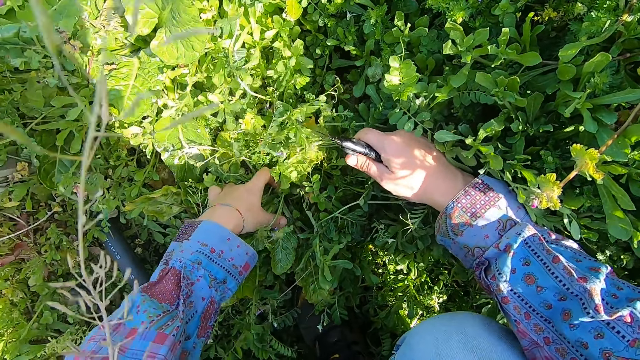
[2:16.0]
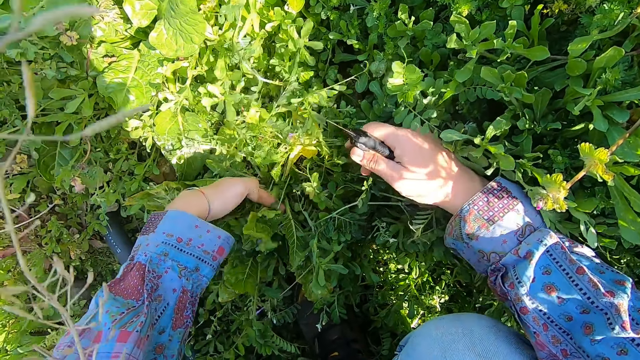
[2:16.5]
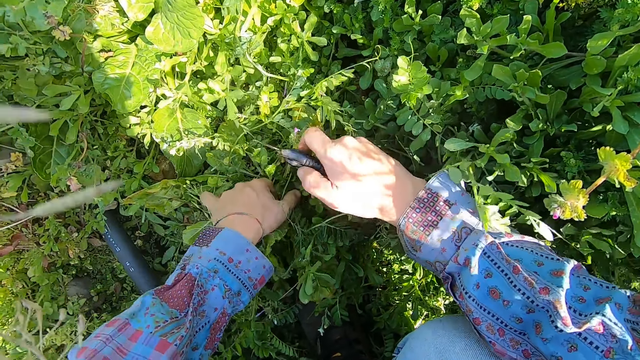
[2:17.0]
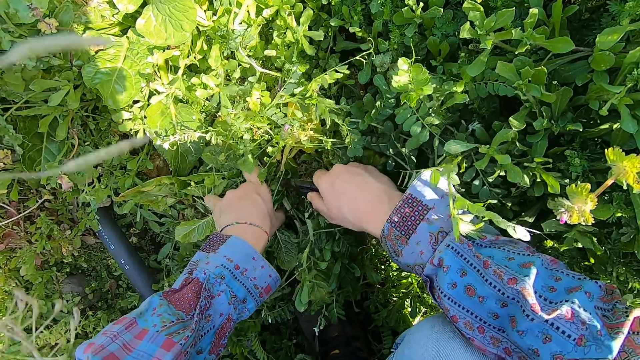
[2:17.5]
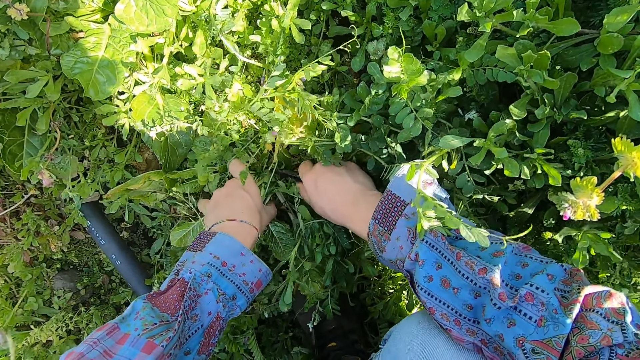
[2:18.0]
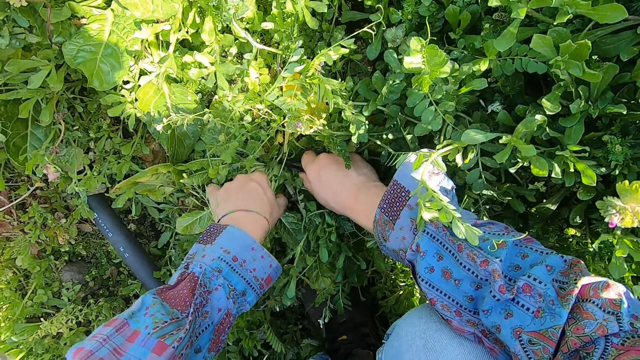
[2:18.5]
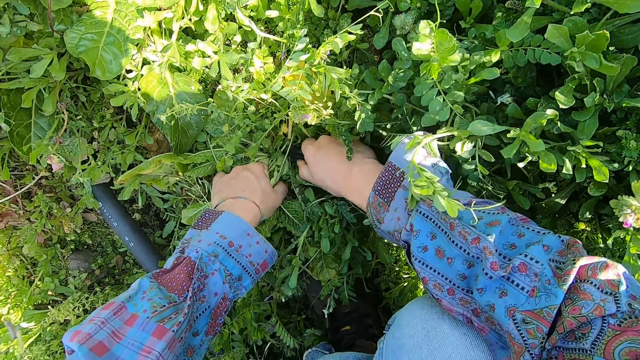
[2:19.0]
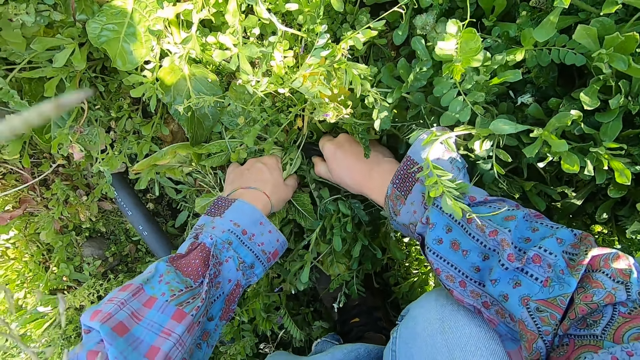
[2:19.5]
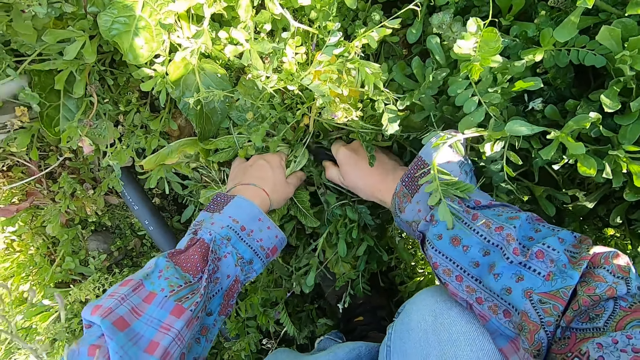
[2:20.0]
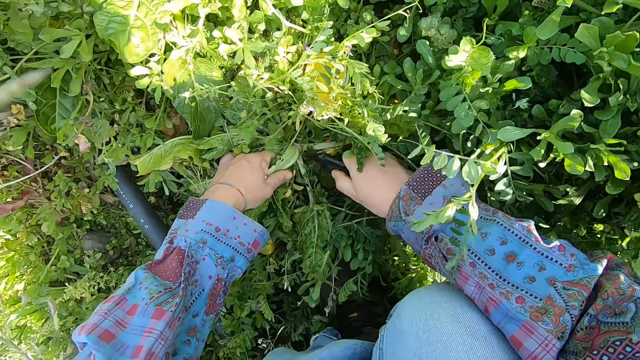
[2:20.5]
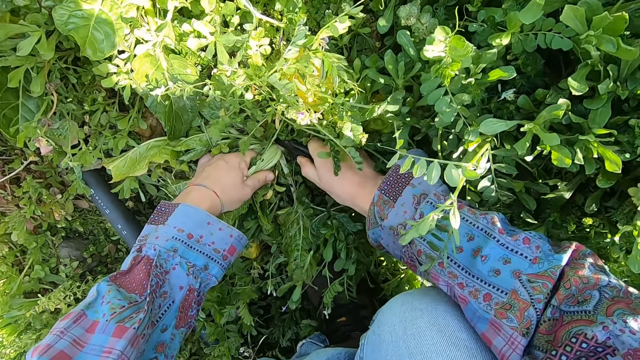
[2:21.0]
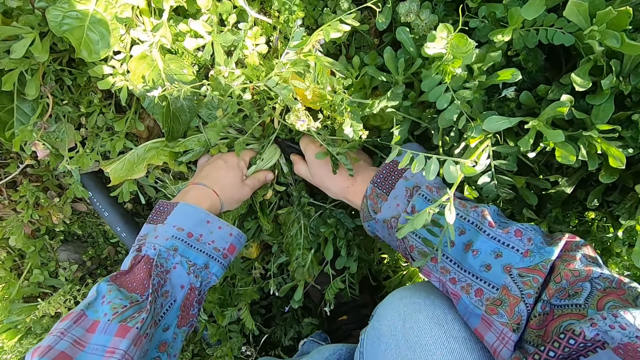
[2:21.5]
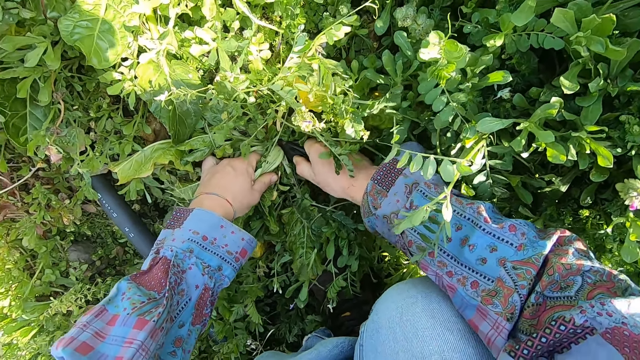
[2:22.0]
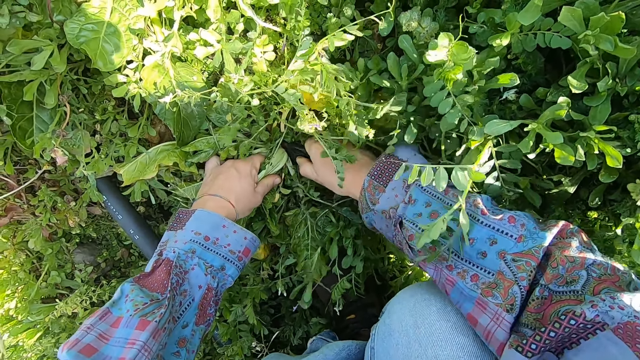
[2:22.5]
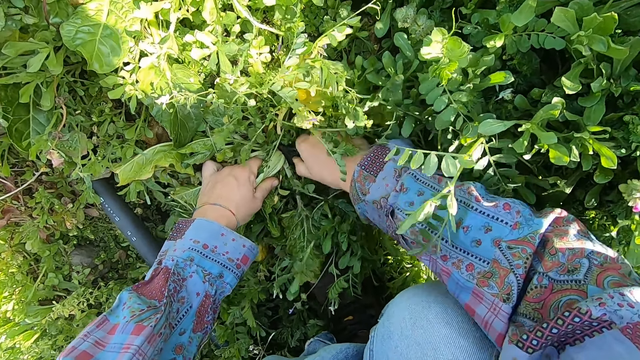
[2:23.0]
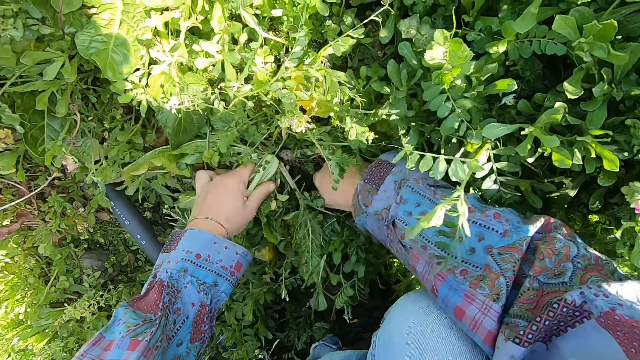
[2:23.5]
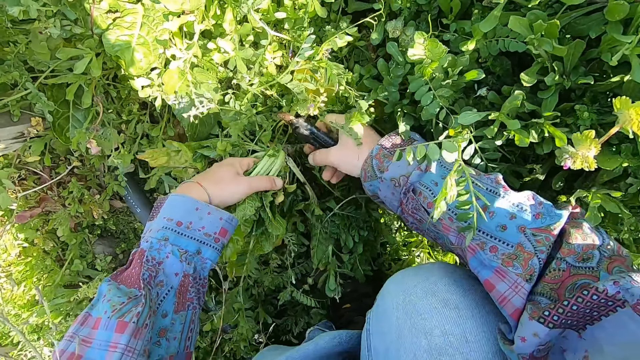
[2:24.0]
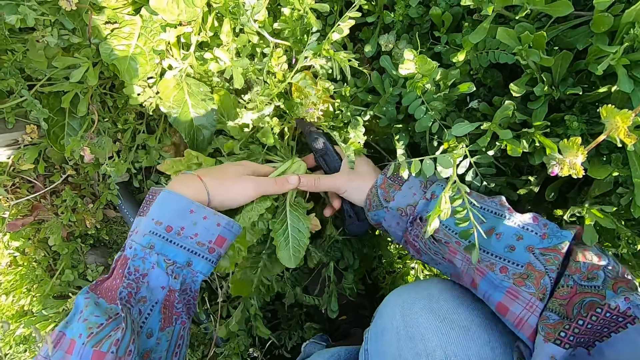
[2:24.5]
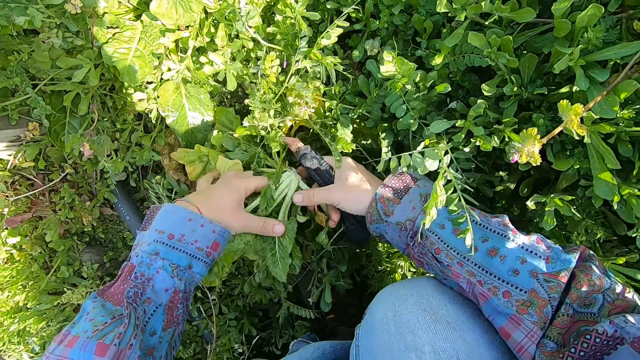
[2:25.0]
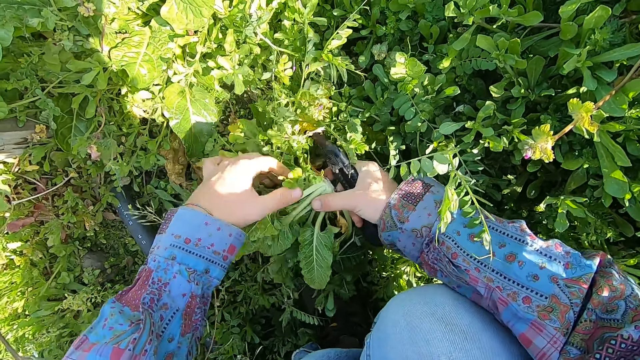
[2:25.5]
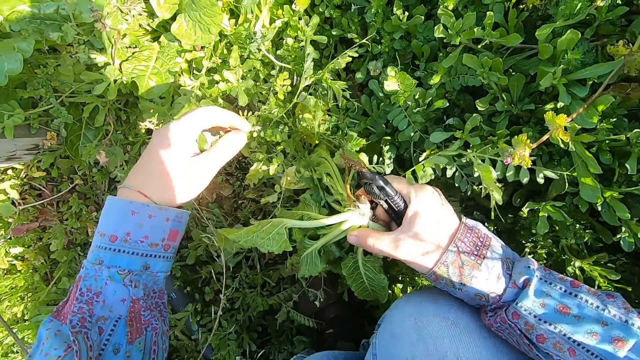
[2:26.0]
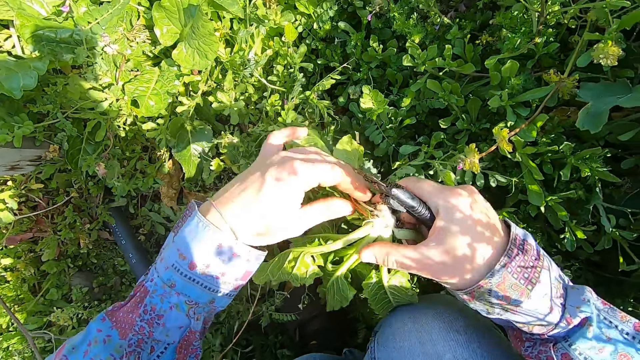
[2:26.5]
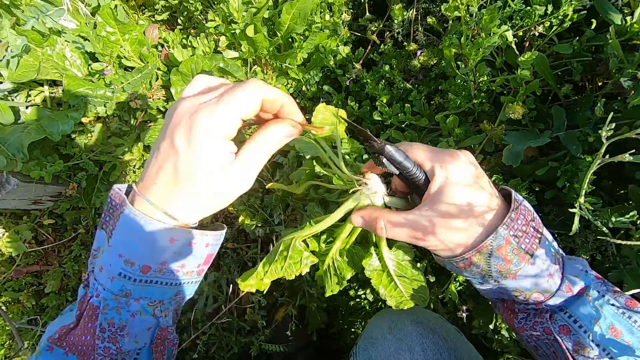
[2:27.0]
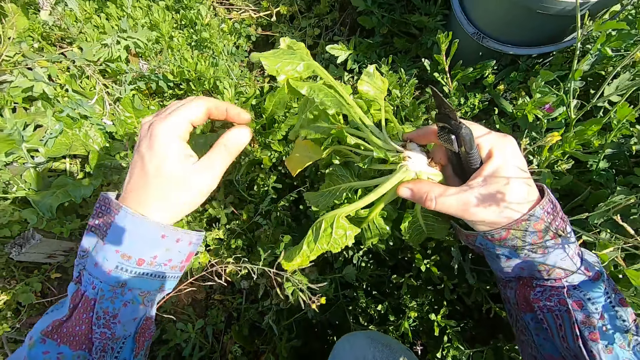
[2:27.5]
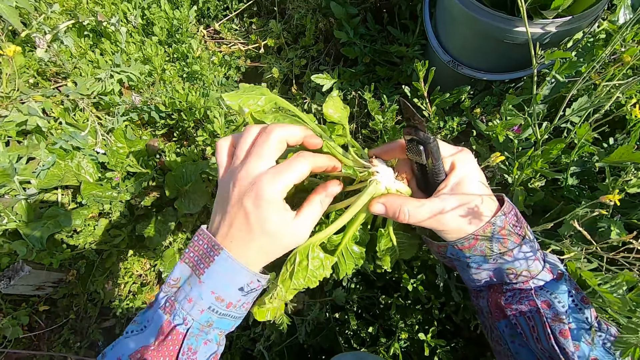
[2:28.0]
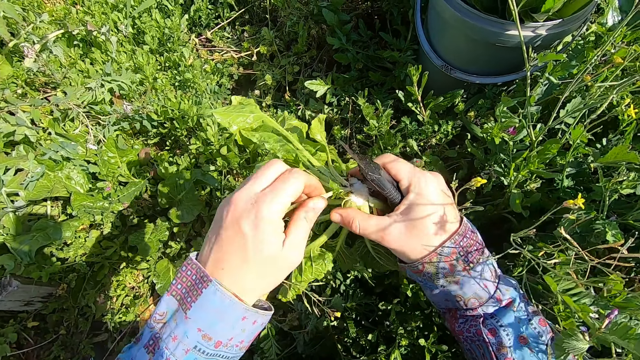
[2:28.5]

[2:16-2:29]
The camera wearer cuts a chard with the cutter. He removes the chard with his left hand. He passes the chard to his right hand. He breaks away bad branches from the chard with his left hand.

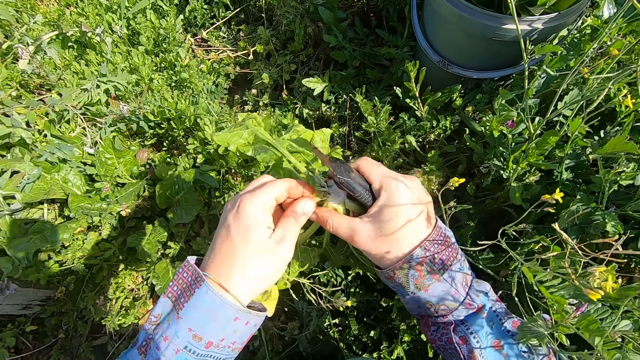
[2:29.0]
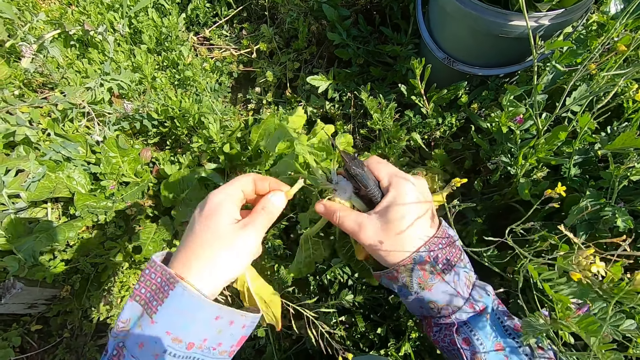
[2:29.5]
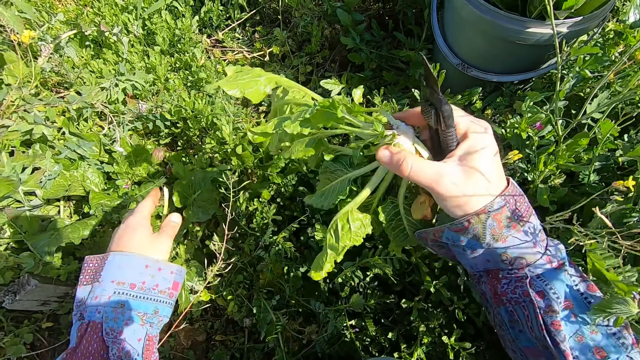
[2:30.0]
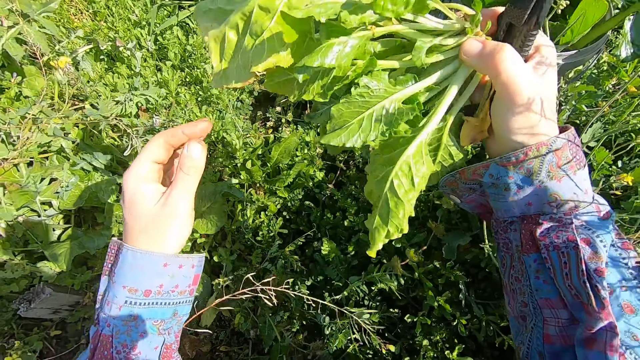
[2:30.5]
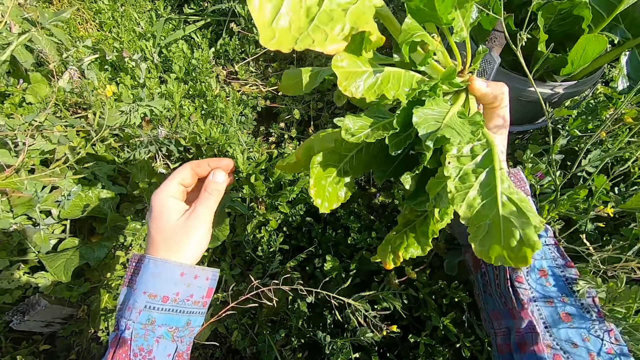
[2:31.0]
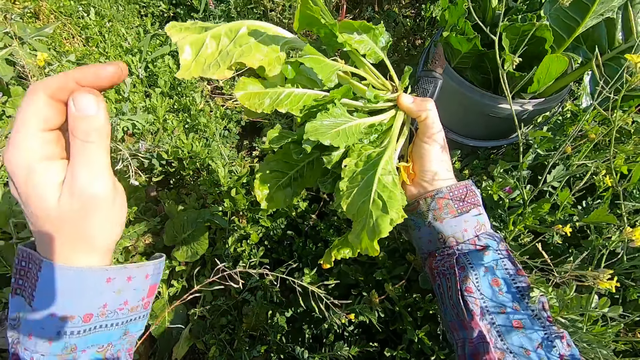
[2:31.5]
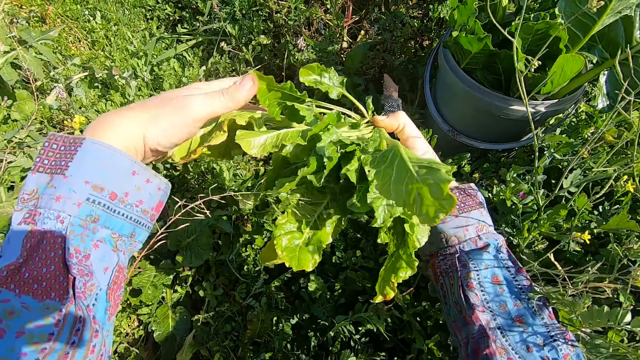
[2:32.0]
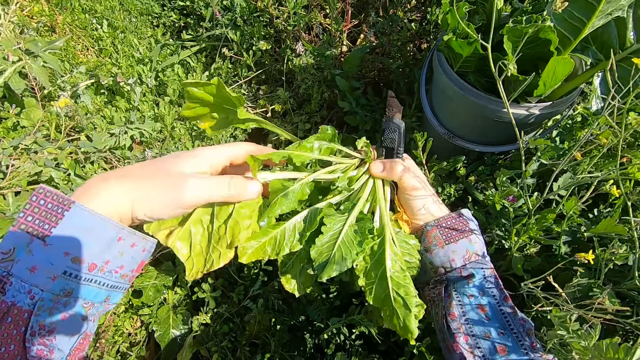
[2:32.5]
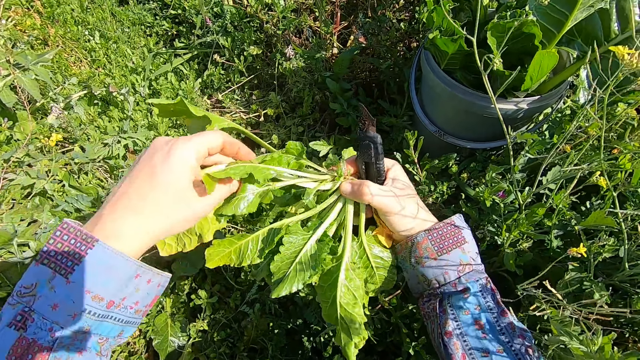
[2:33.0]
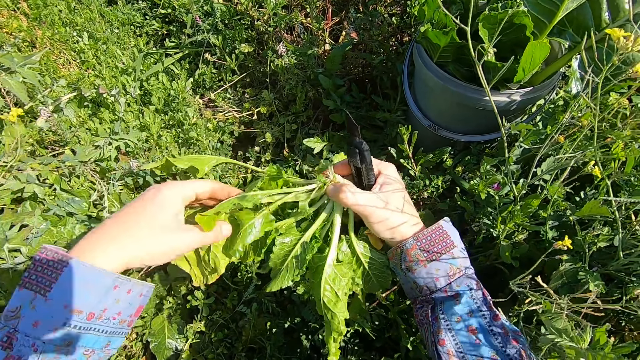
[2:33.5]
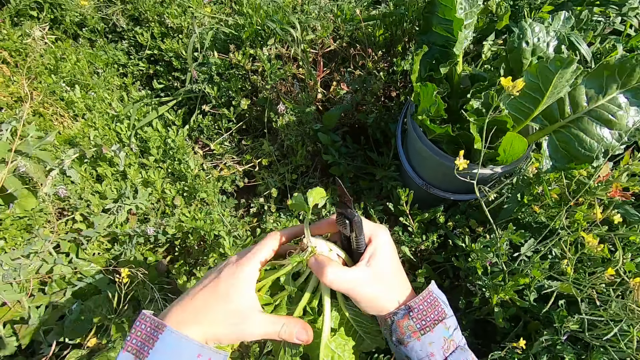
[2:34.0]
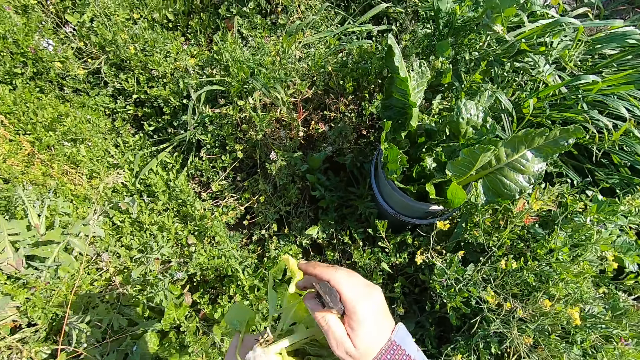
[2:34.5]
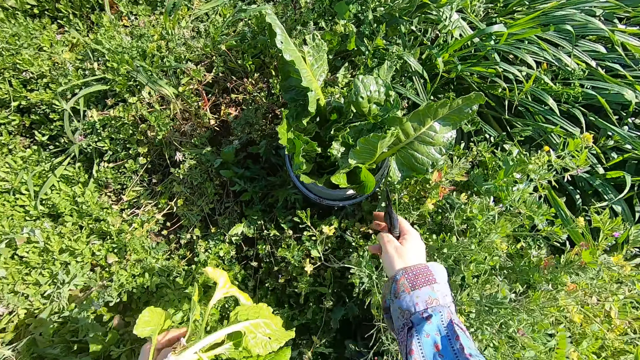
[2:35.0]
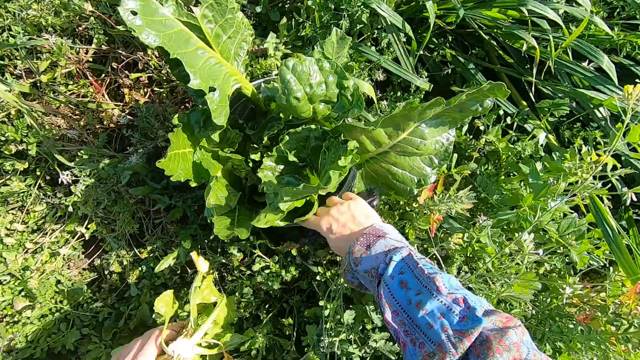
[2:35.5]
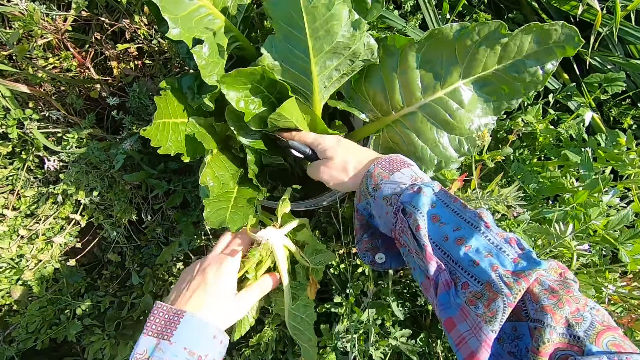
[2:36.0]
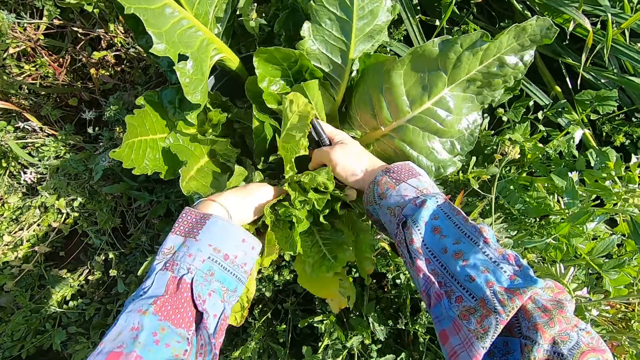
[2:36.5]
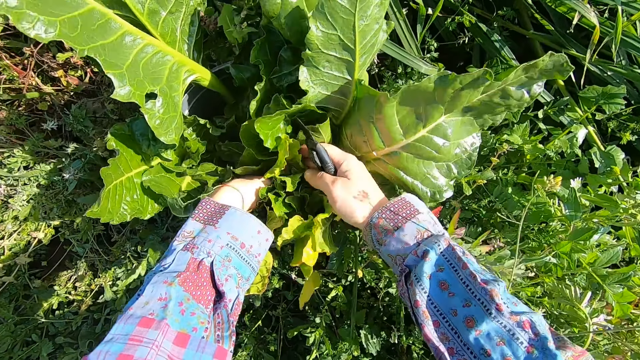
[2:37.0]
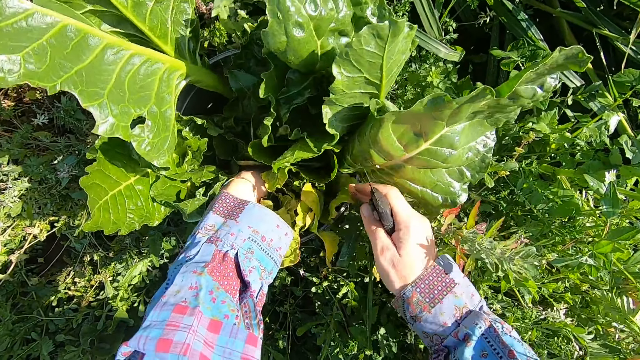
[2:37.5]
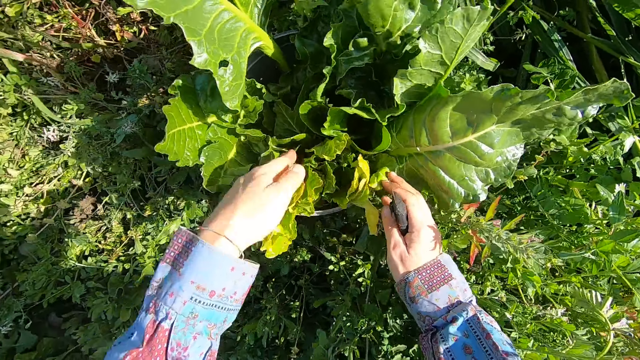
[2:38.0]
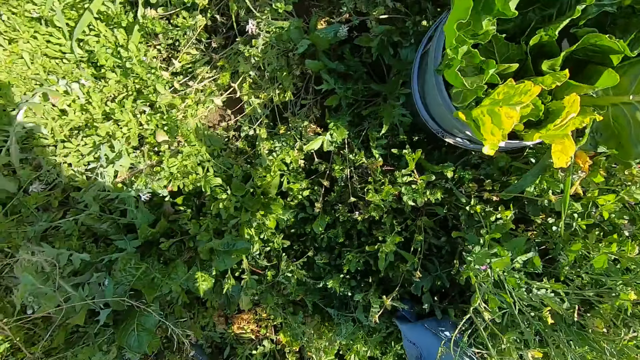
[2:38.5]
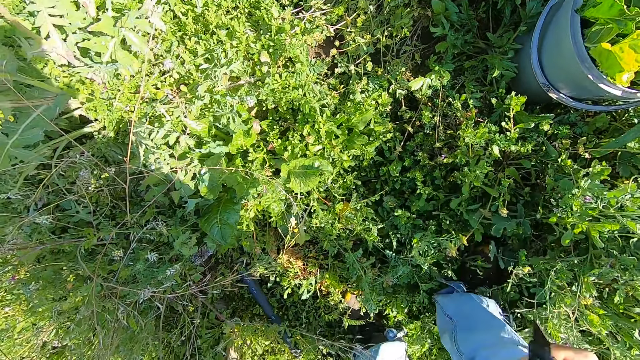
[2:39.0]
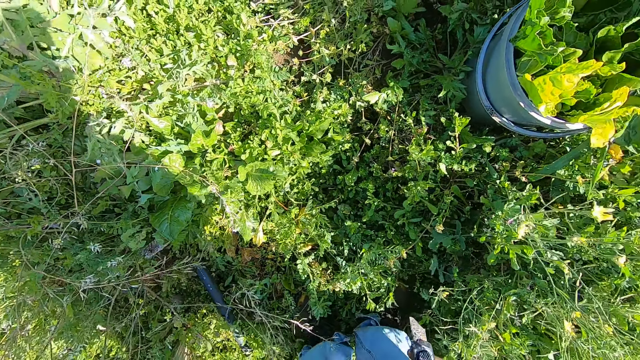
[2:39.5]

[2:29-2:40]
The camera wearer removes the unwanted leaf. He throws away the leaf. He passes the chard to his left hand. He shoves other chards in the bucket aside with his right hand. He puts the chard into the bucket with his left hand.
